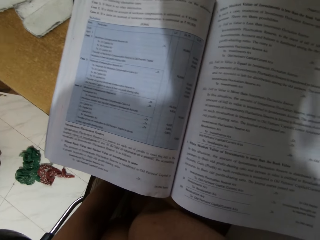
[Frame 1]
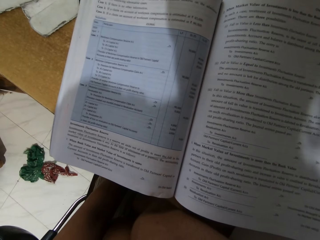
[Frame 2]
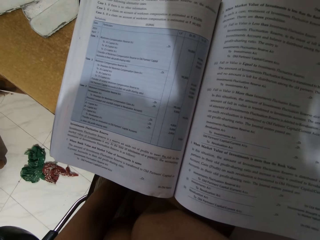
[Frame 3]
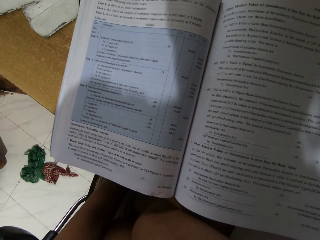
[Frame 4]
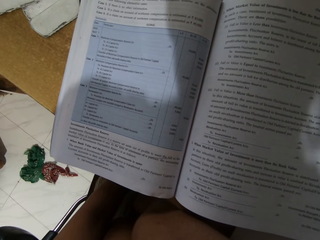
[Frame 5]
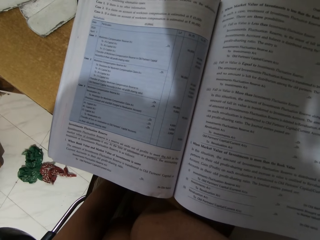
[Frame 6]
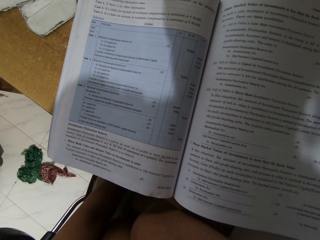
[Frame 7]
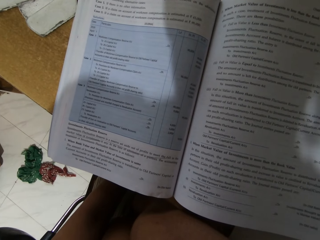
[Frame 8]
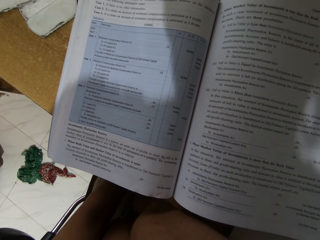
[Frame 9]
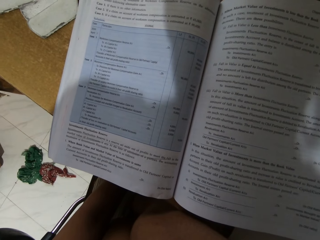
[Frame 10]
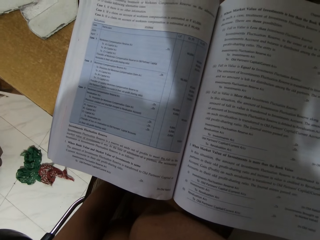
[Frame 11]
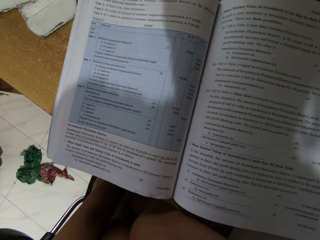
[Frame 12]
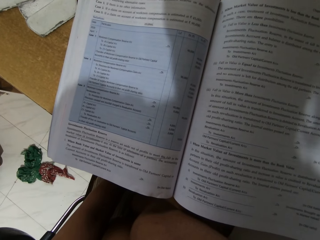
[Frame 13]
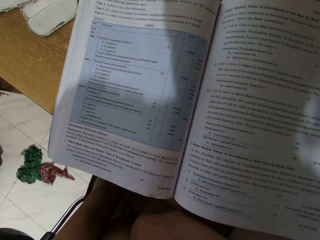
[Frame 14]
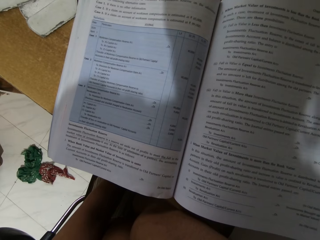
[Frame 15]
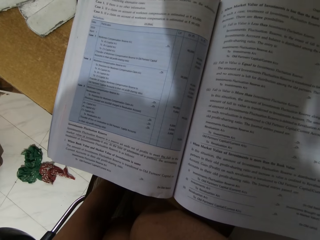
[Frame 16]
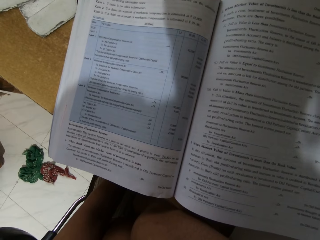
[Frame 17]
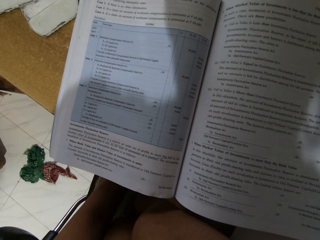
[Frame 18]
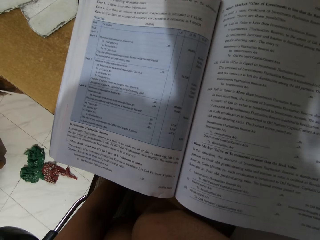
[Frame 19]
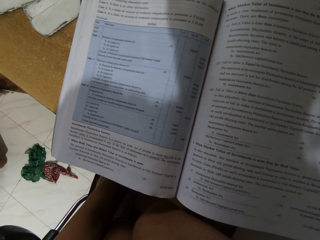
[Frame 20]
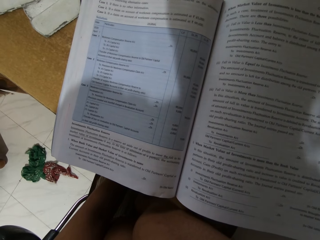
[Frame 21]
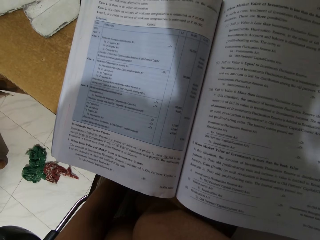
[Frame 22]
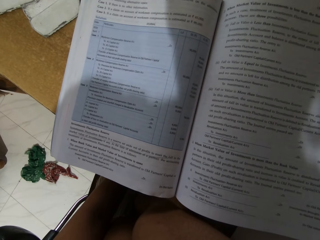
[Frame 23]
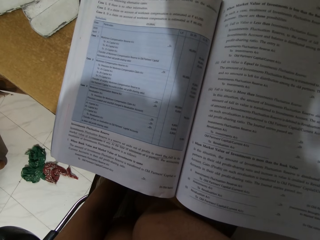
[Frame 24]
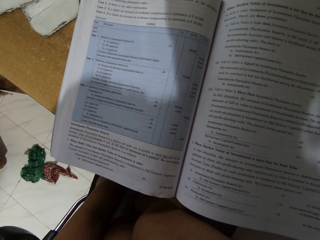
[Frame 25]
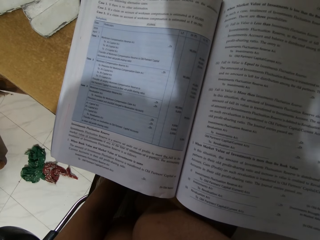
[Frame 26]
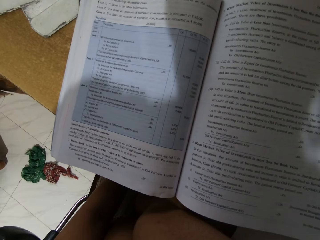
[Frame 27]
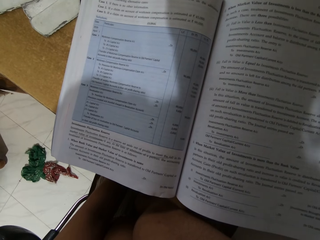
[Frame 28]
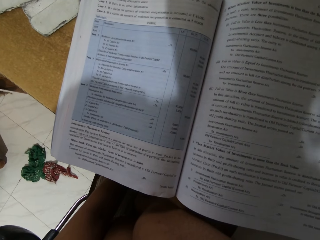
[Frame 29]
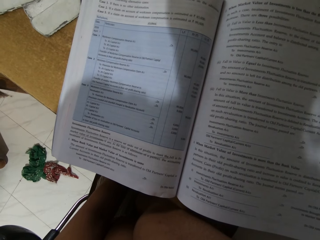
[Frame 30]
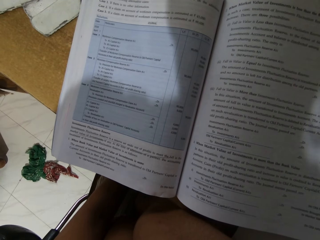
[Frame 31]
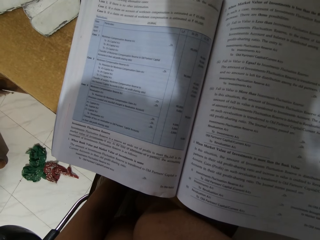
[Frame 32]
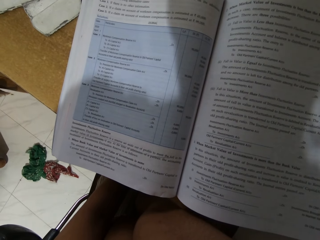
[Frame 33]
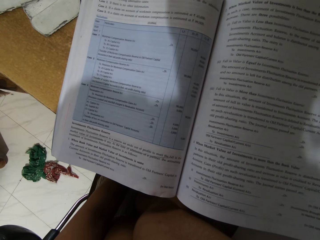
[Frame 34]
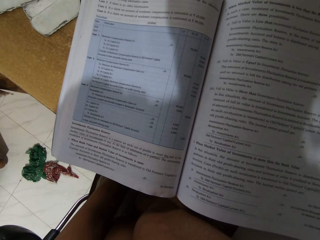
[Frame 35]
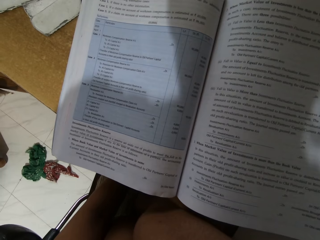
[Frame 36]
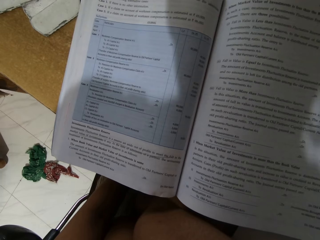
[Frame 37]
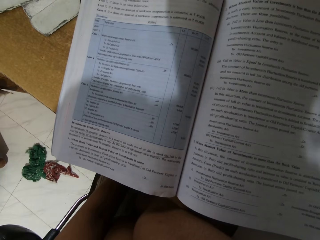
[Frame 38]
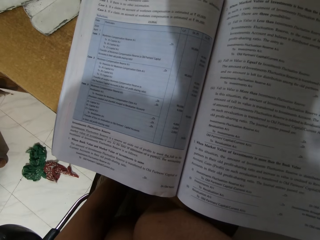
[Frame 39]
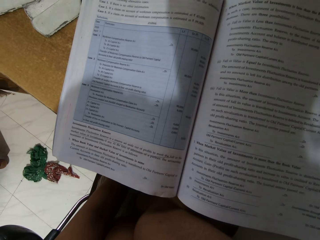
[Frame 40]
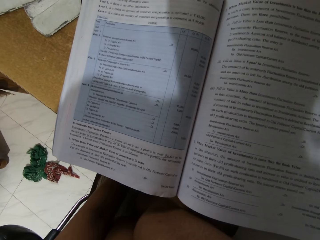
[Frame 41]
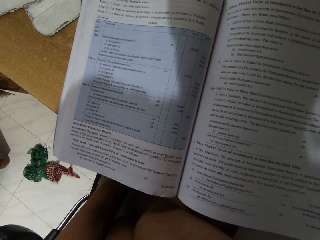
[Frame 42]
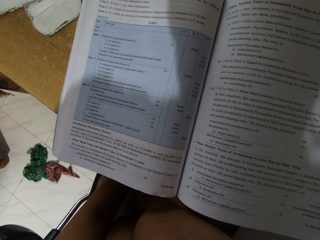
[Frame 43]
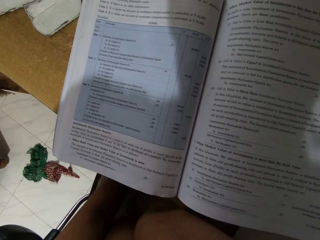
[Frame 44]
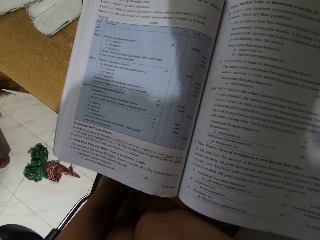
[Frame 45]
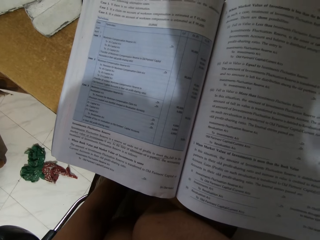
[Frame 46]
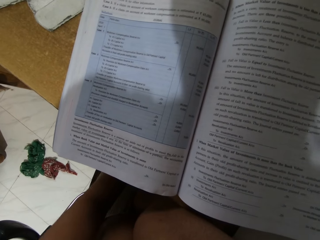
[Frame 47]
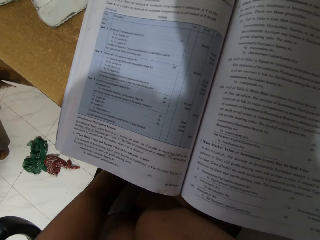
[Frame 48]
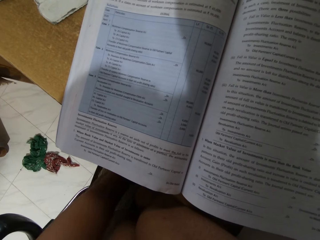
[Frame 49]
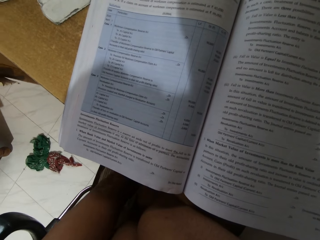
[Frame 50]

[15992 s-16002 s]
The camera wearer peruses a book.

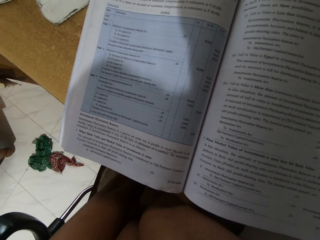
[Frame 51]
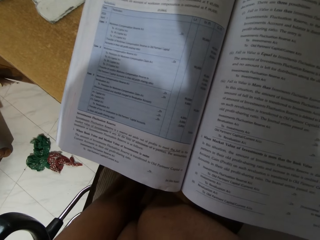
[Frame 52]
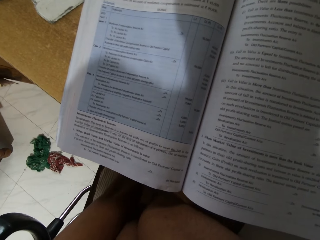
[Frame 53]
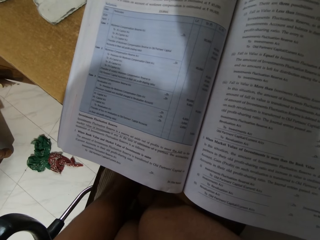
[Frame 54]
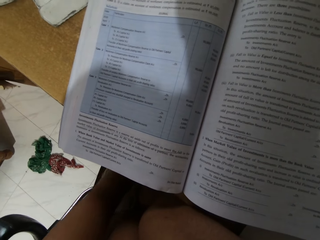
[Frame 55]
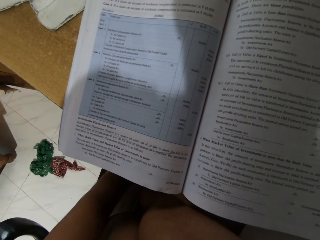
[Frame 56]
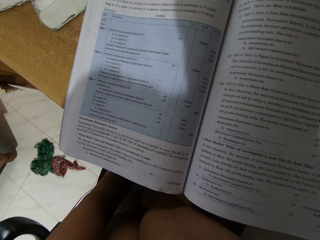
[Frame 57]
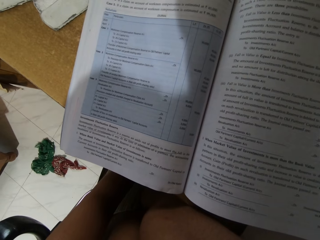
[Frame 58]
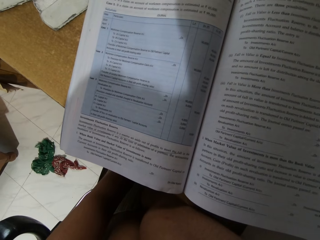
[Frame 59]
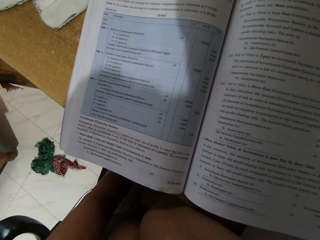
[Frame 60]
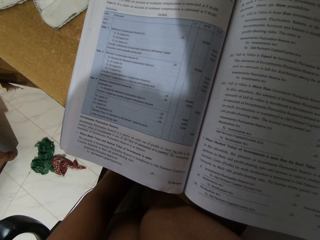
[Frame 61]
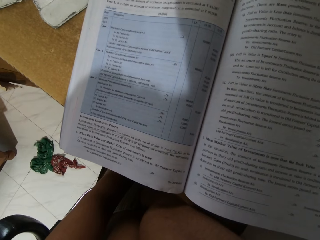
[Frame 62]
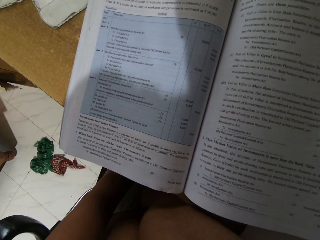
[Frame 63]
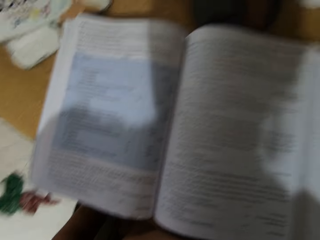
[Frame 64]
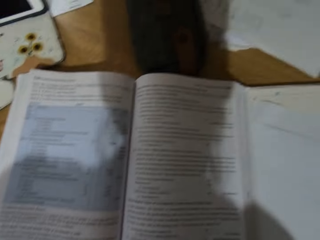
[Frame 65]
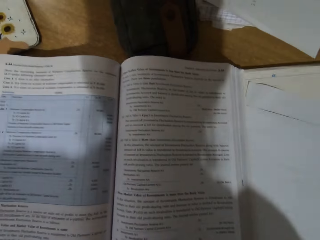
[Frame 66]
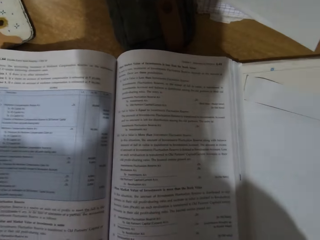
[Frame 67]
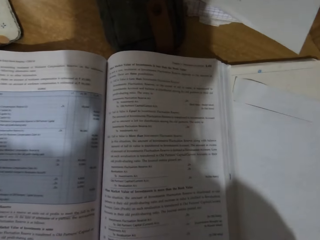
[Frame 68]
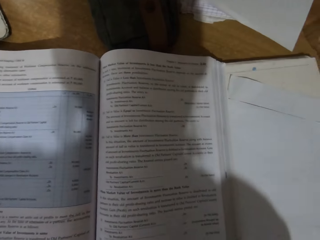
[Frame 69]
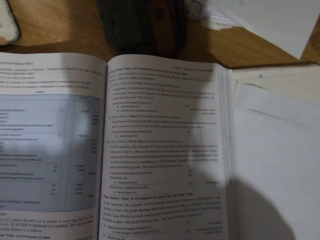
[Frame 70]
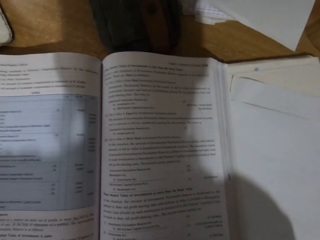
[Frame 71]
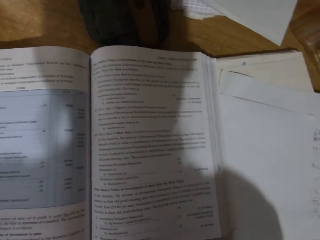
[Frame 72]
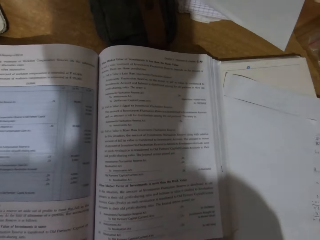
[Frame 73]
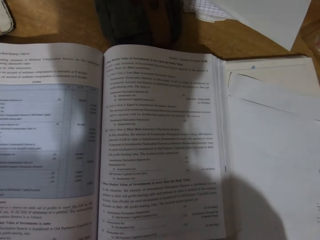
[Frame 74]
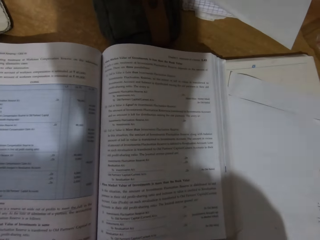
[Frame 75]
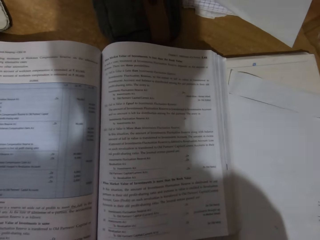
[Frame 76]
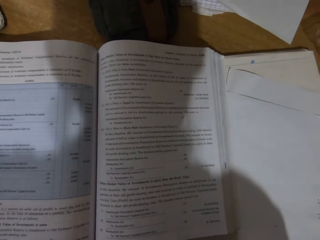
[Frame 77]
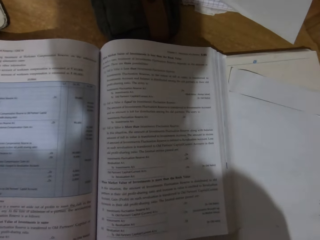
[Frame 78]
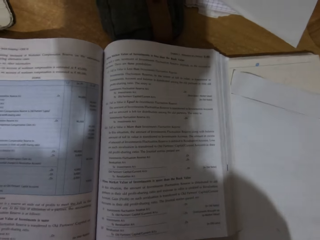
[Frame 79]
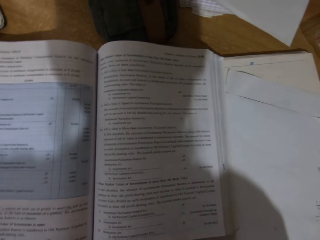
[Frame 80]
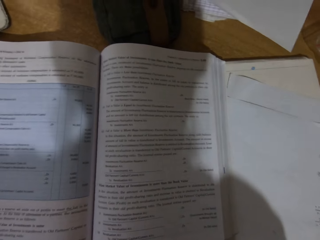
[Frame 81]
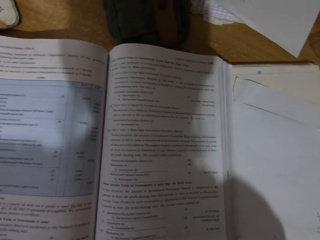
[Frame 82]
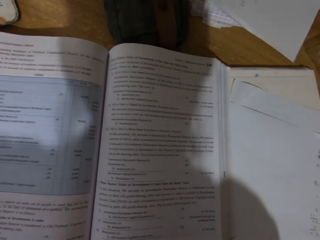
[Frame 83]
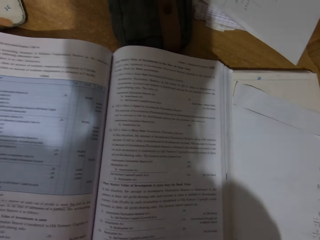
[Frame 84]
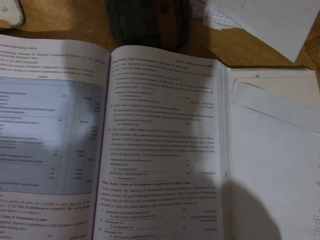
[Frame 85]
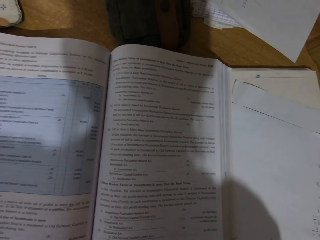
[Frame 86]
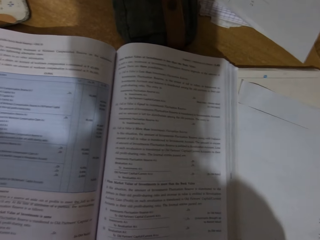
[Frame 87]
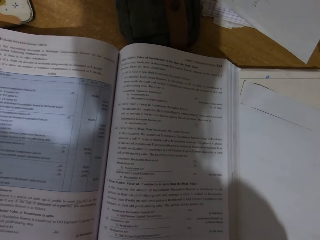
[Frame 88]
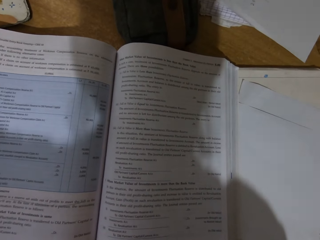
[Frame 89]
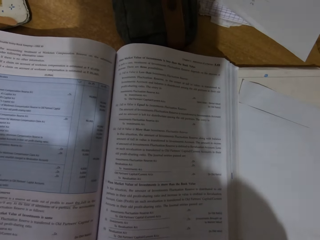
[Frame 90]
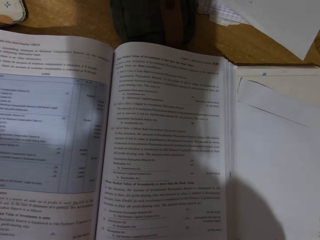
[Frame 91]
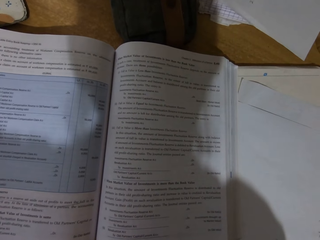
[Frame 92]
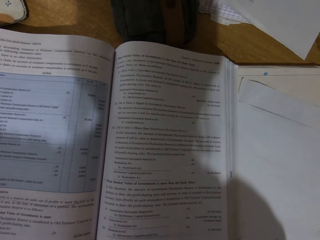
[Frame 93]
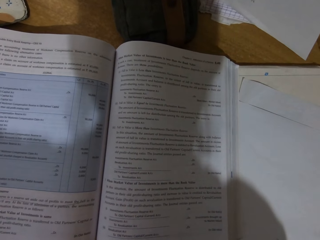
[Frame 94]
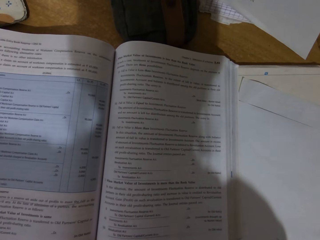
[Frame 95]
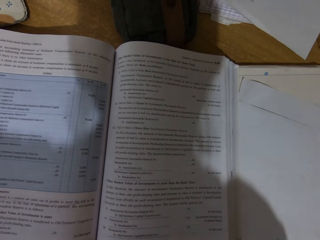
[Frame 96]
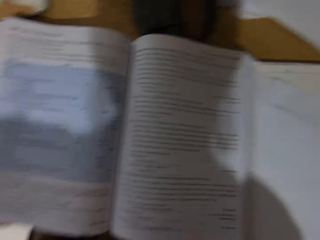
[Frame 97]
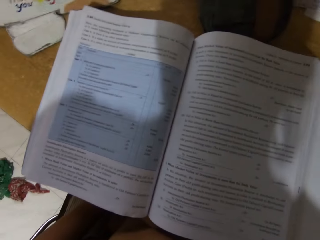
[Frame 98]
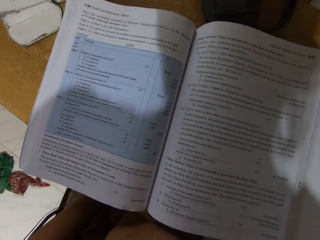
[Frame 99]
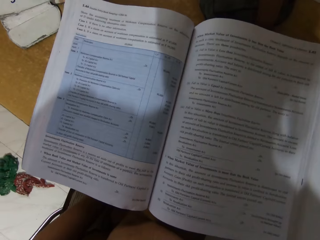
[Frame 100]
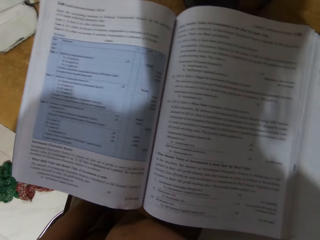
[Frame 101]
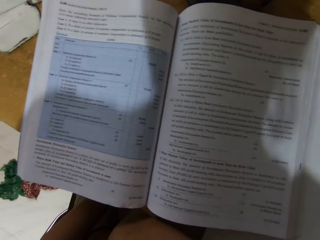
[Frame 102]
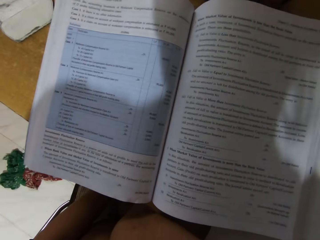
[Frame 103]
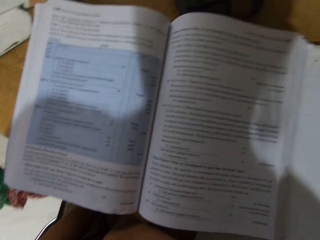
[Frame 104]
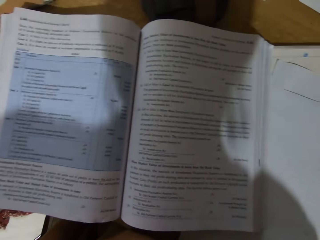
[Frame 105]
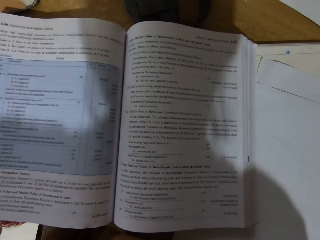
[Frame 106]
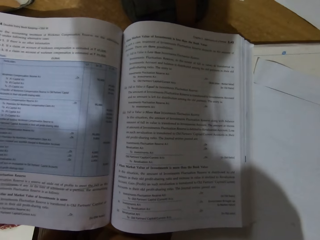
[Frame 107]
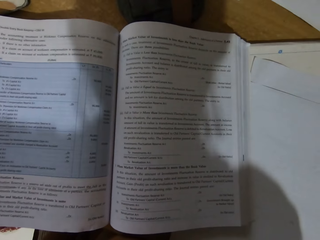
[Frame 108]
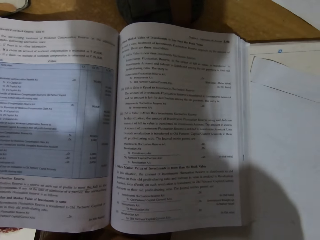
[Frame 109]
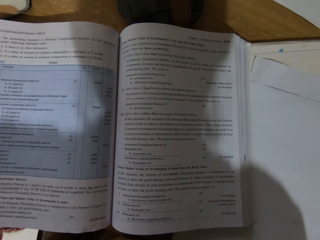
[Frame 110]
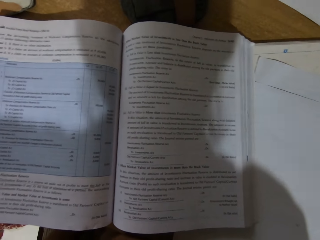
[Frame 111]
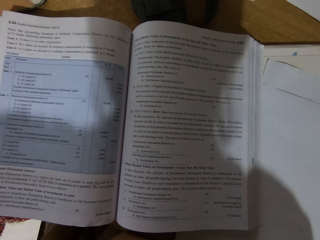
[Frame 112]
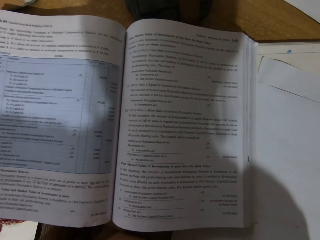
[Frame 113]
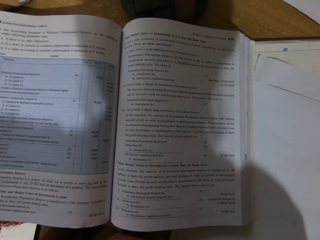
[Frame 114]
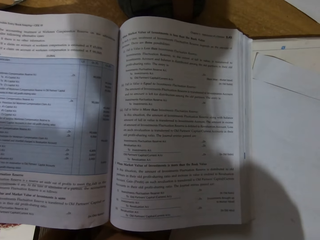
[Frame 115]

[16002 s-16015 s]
The camera wearer peruses a book. They peruse the book again.
